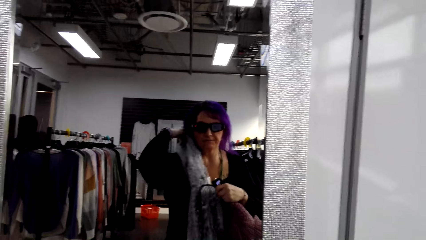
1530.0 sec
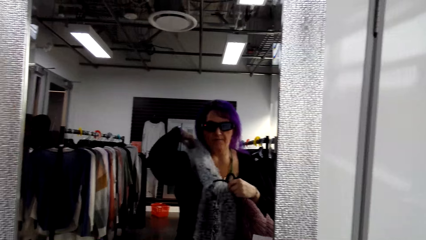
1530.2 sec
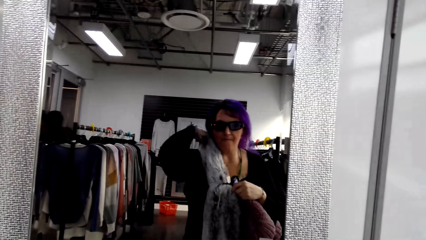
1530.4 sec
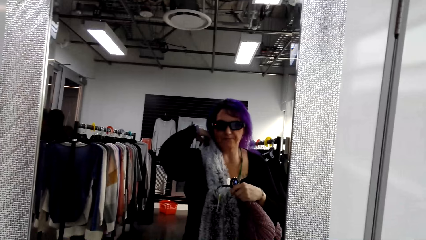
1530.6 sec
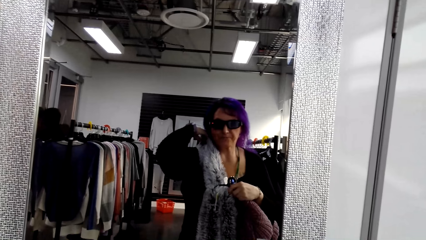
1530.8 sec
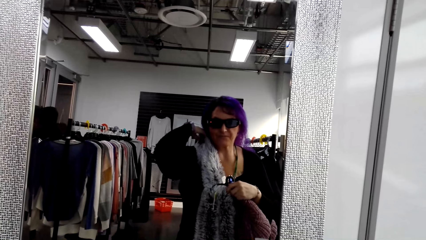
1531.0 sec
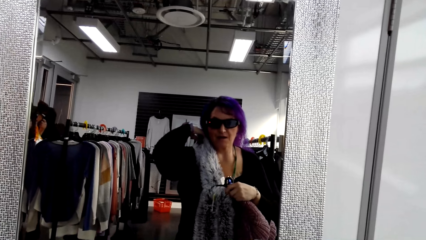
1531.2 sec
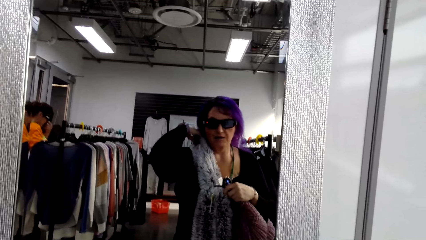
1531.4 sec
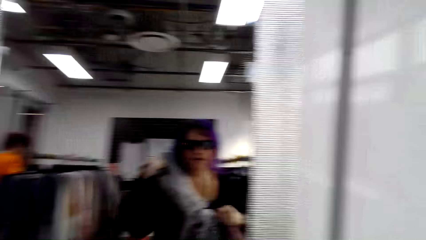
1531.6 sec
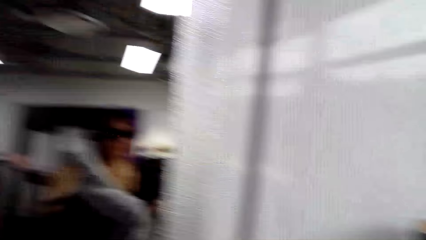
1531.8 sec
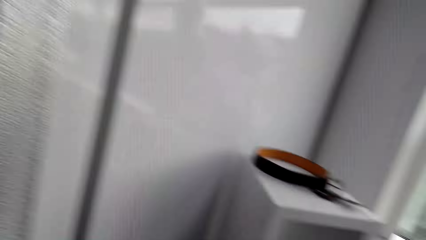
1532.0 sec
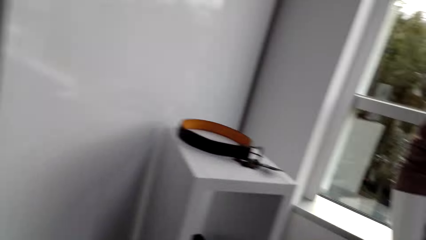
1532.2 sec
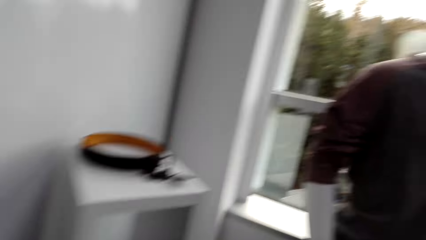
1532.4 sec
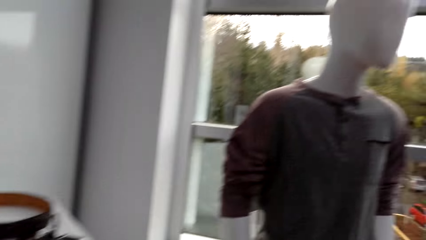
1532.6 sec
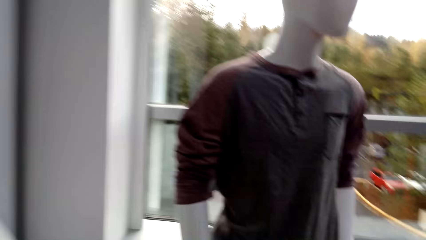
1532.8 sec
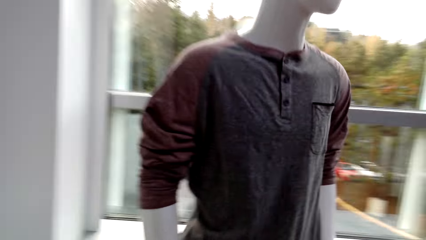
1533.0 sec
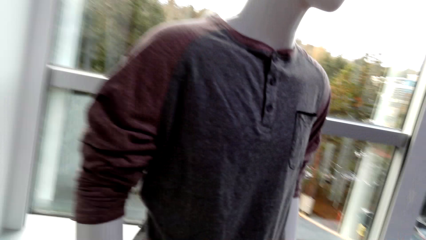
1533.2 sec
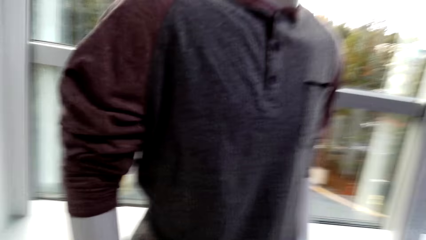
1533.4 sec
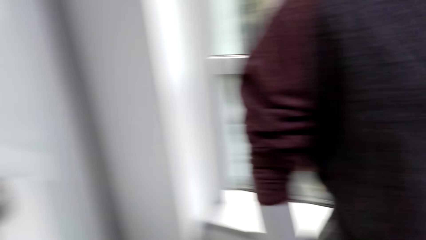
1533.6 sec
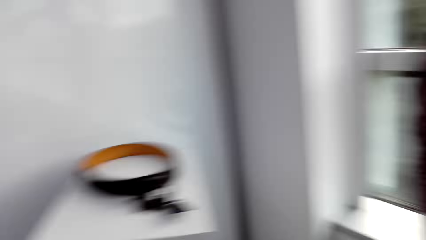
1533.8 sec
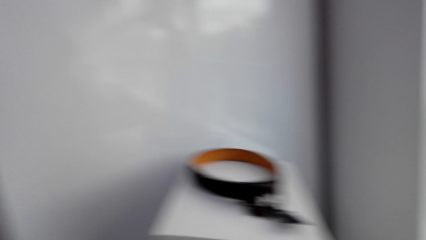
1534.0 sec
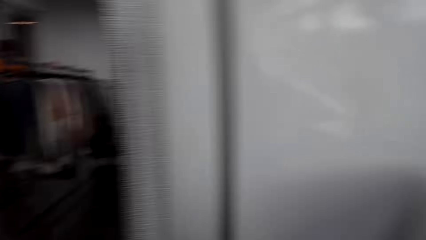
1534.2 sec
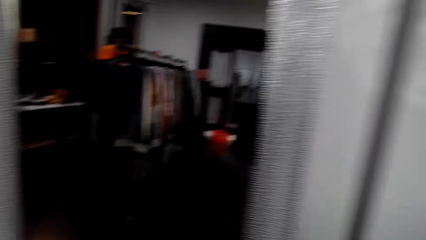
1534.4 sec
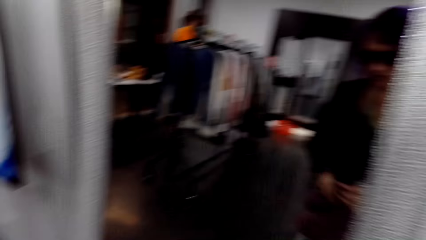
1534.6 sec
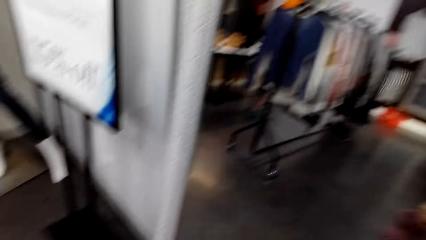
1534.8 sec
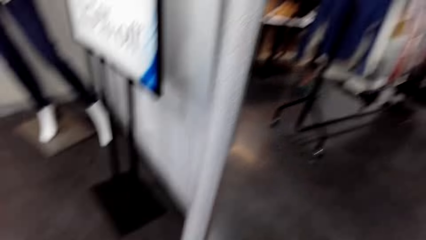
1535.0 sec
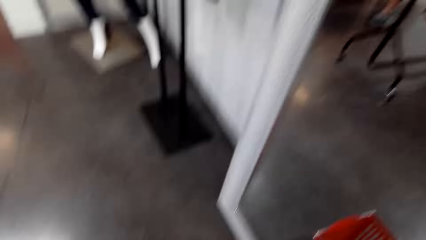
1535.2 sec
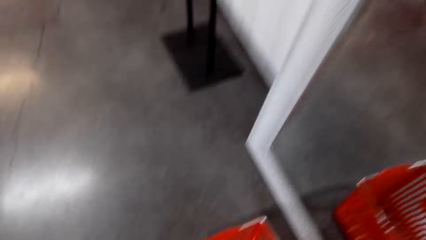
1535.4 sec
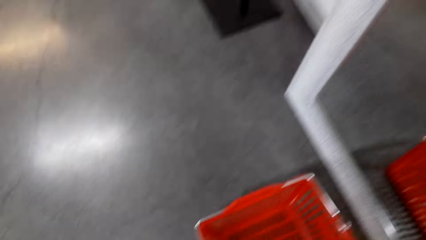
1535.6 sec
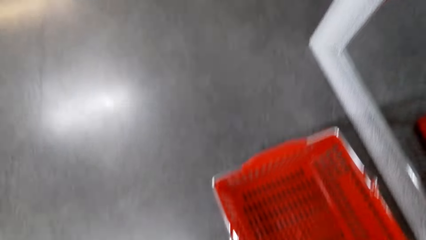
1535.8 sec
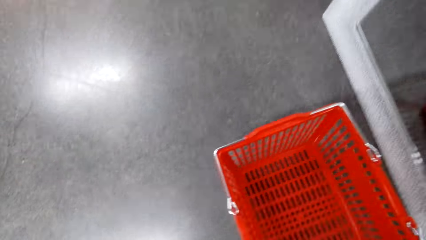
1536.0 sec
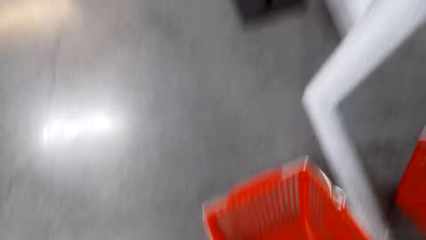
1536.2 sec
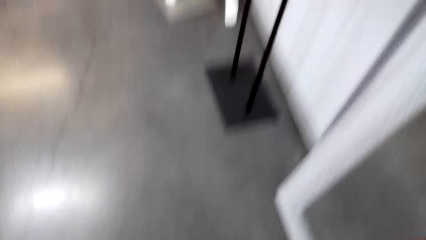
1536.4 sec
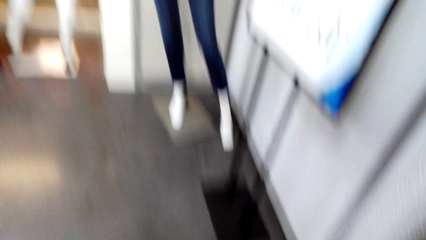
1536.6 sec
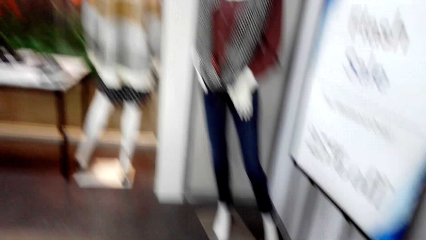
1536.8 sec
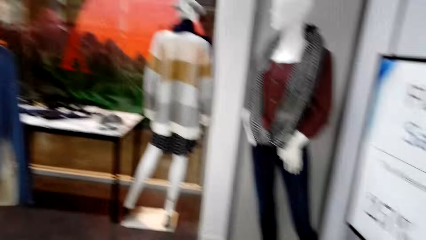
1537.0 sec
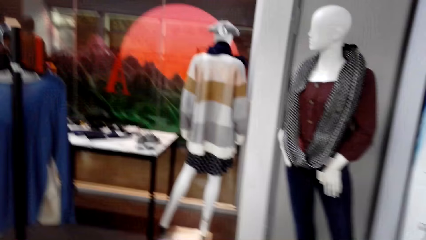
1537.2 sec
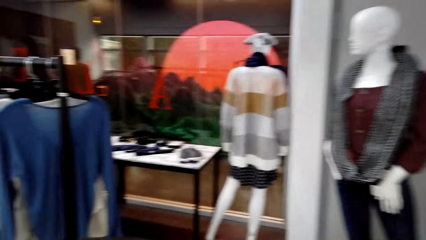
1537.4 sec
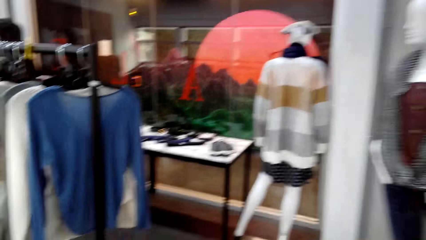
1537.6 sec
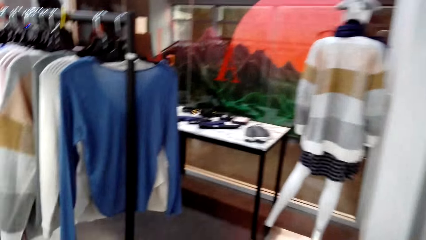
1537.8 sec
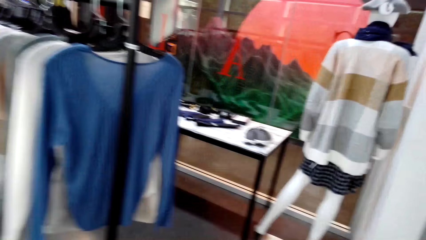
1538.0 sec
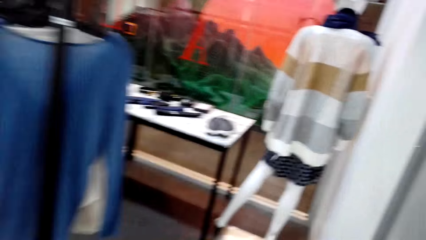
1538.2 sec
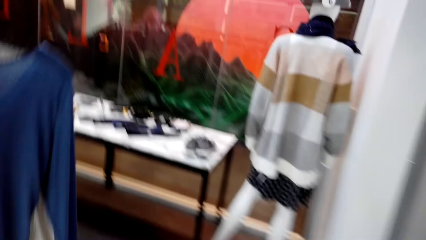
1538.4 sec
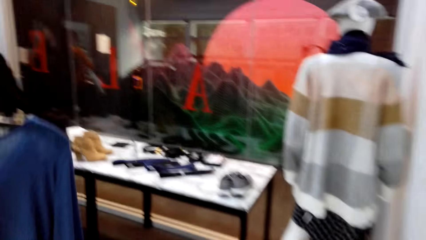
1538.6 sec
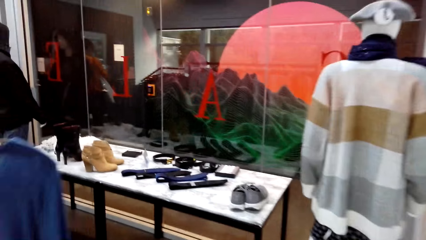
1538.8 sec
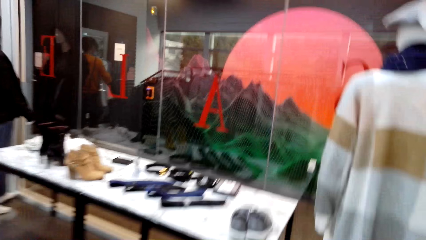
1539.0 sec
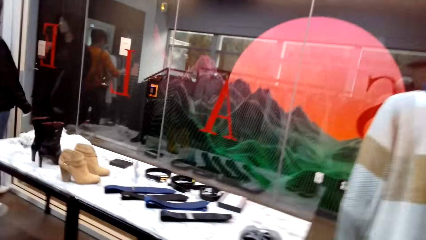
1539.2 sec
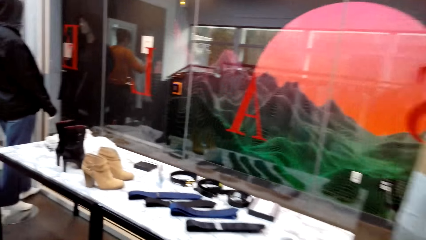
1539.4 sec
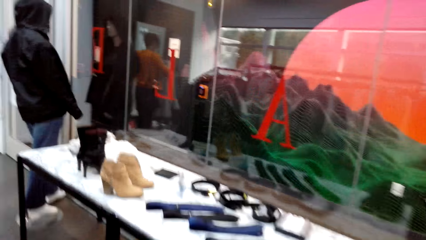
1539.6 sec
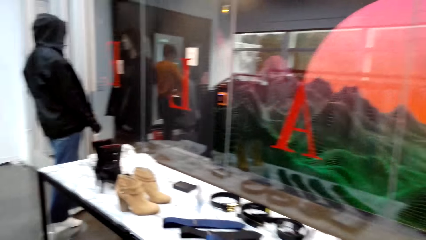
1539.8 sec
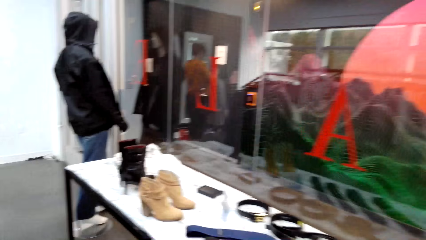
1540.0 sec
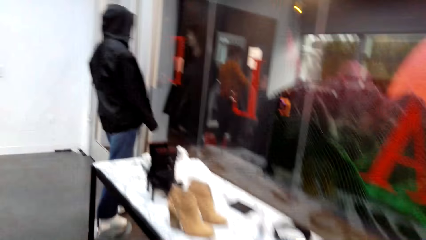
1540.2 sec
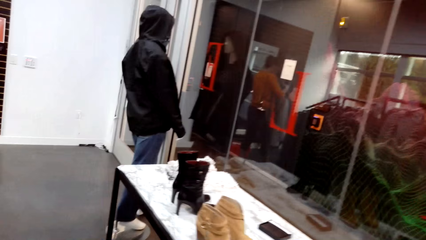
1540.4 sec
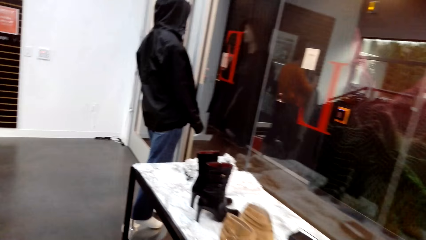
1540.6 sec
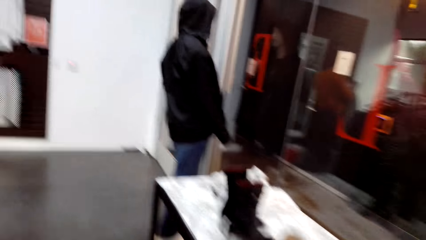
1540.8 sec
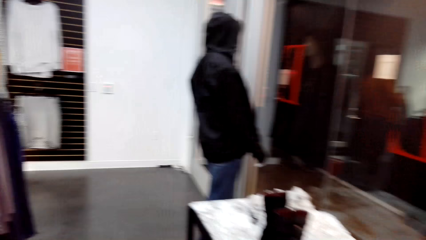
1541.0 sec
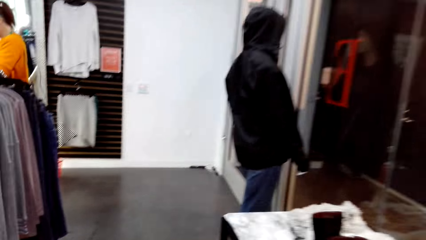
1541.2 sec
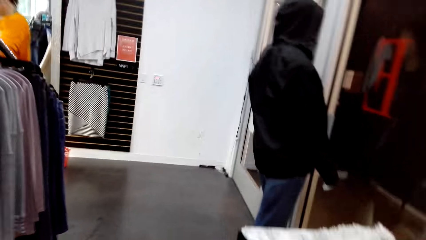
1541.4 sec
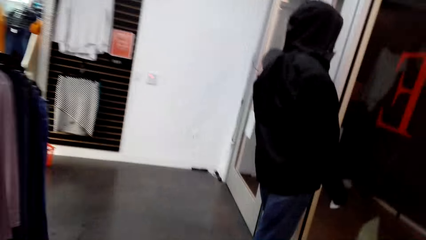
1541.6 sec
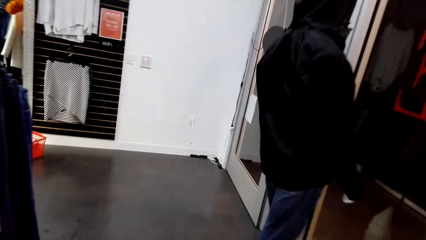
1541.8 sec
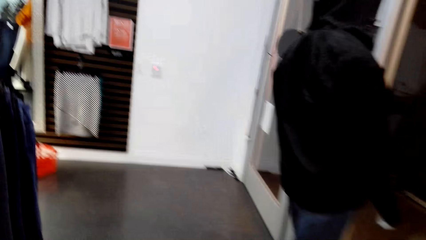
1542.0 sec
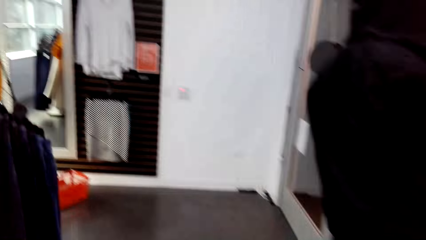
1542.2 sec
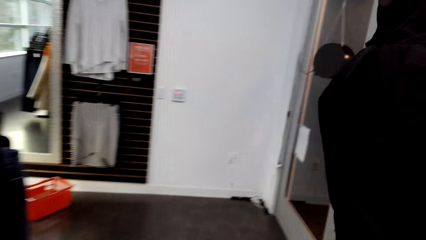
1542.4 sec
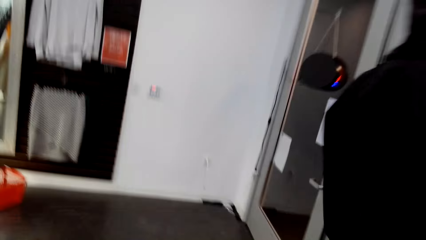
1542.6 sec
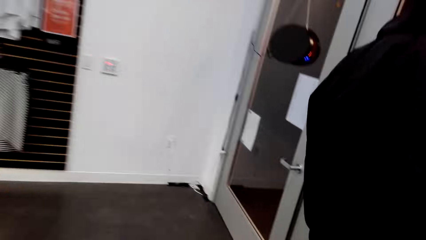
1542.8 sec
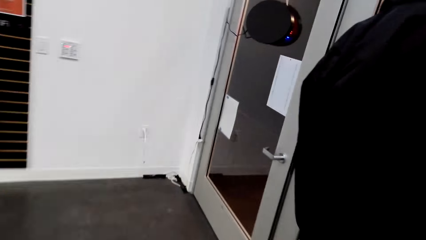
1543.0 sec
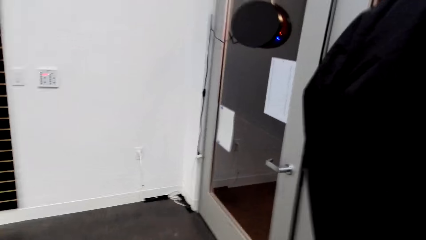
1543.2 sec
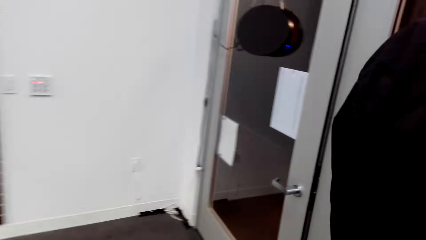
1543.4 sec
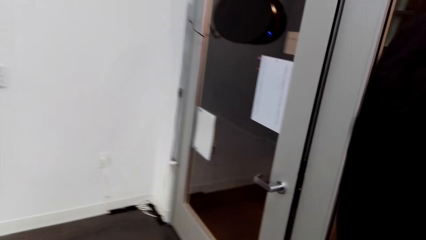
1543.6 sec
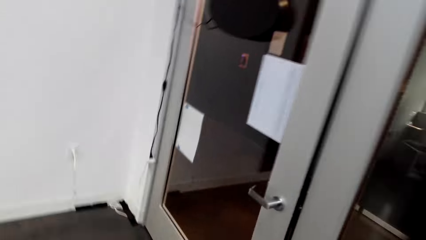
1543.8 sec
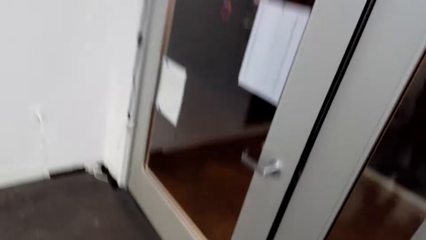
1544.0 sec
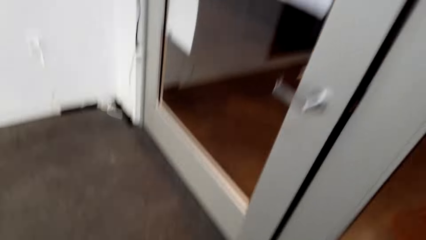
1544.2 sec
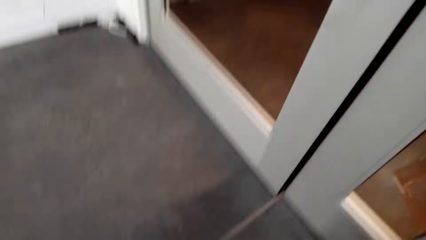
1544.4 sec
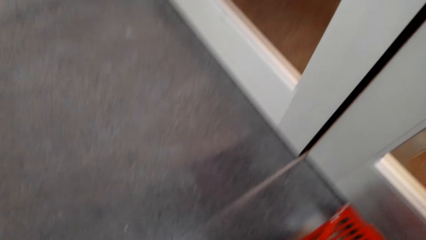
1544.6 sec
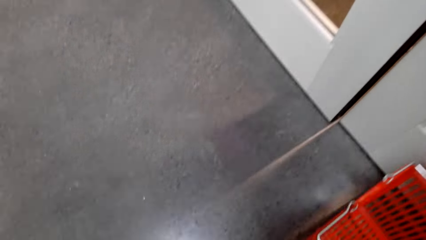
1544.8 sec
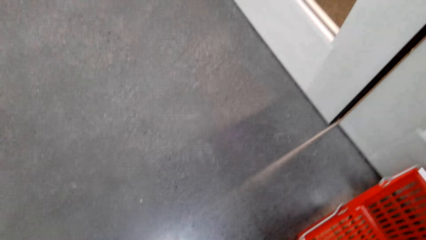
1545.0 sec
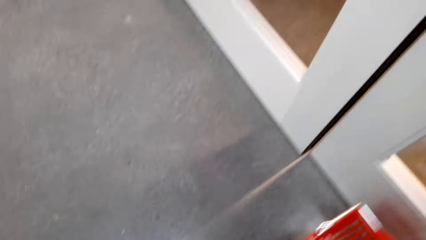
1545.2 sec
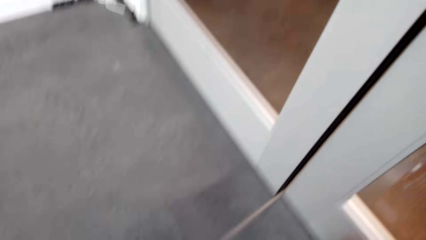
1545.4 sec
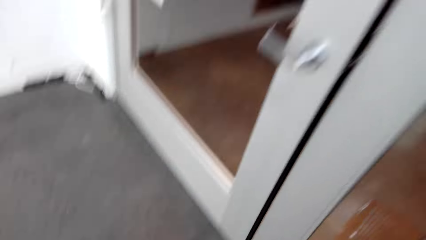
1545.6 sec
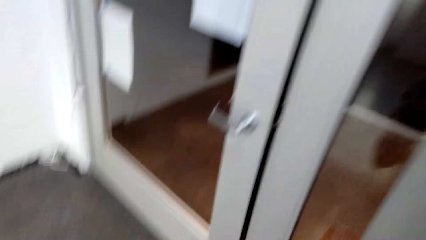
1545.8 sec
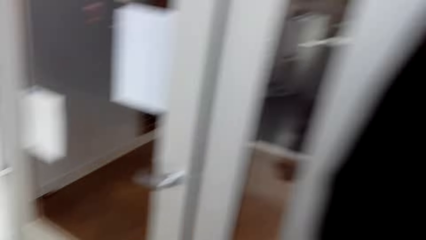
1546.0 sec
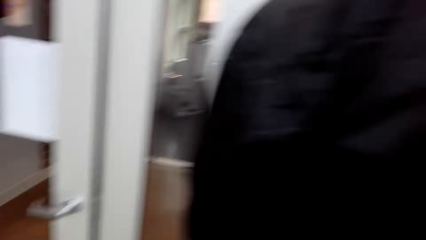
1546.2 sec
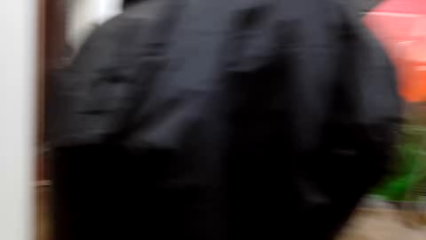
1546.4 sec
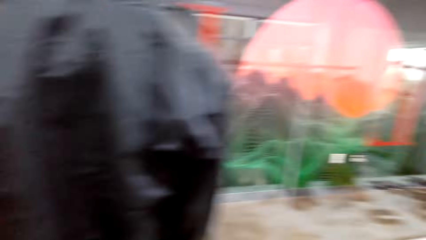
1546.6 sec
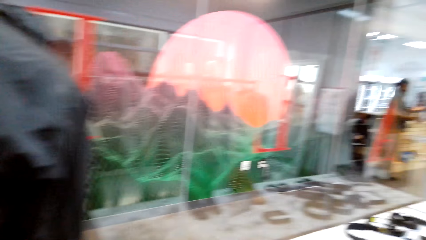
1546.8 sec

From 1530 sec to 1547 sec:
The camera wearer looks around in the clothes shop. They pick up a basket. They walk around in the clothes shop. They look around. They put down the basket.
